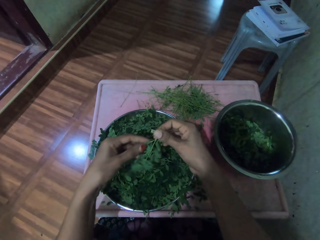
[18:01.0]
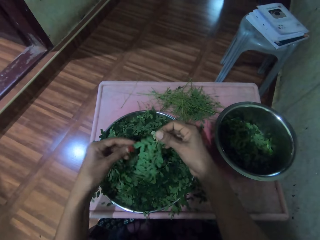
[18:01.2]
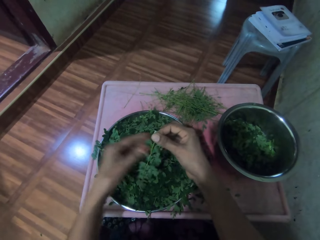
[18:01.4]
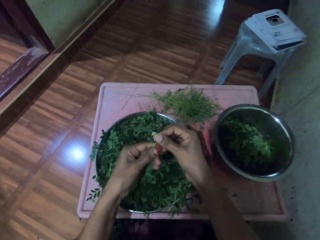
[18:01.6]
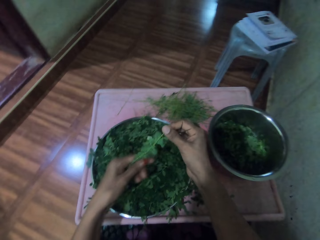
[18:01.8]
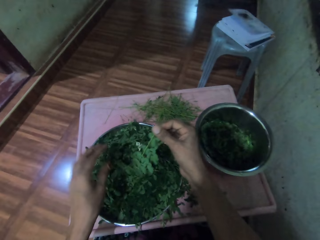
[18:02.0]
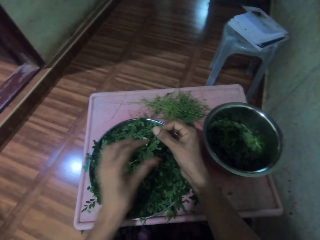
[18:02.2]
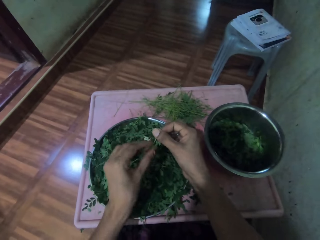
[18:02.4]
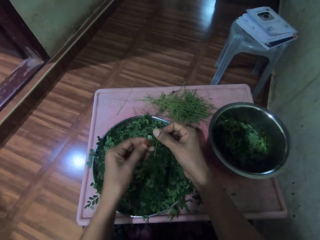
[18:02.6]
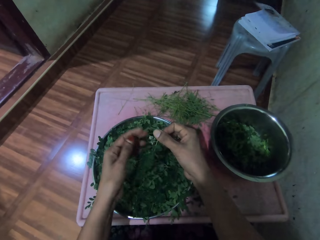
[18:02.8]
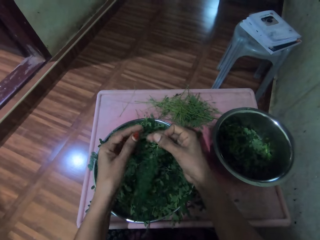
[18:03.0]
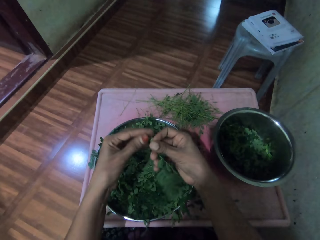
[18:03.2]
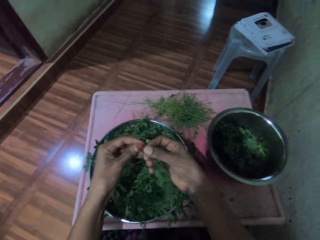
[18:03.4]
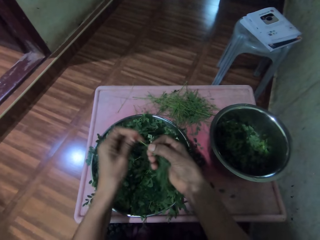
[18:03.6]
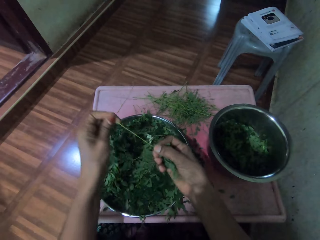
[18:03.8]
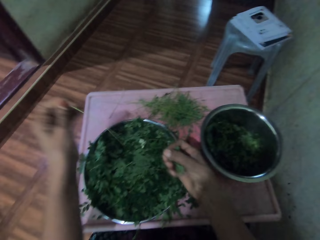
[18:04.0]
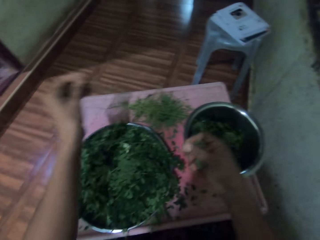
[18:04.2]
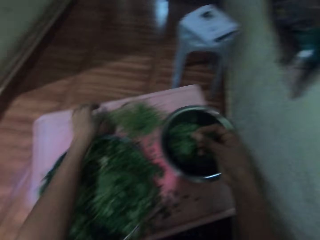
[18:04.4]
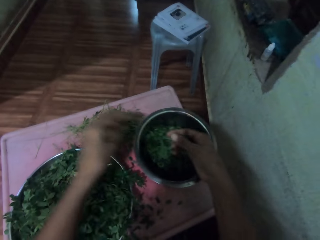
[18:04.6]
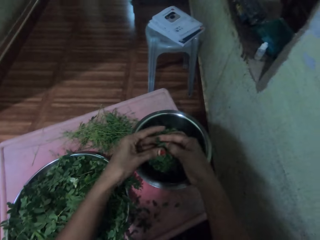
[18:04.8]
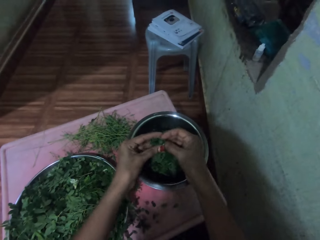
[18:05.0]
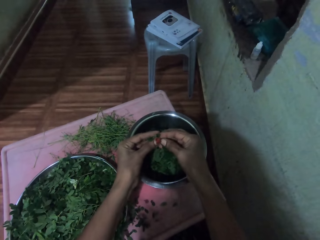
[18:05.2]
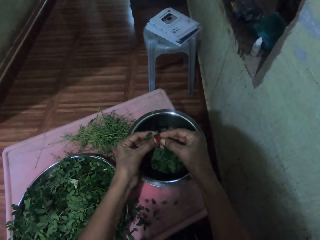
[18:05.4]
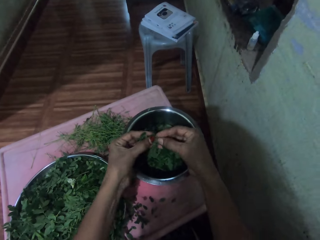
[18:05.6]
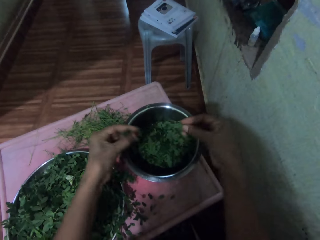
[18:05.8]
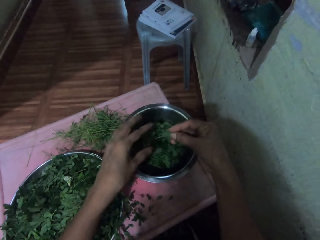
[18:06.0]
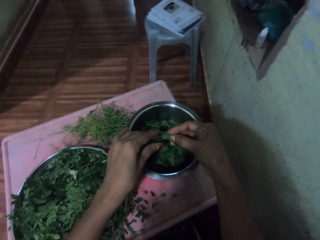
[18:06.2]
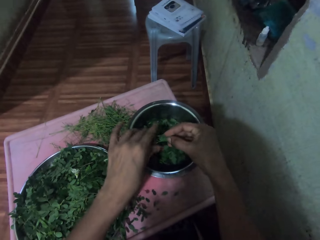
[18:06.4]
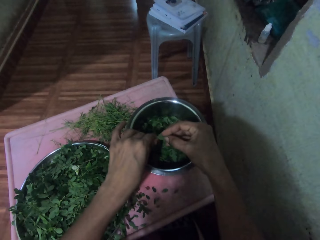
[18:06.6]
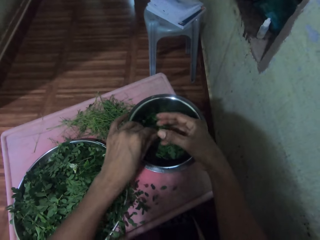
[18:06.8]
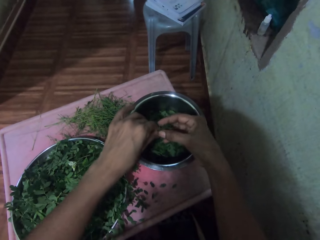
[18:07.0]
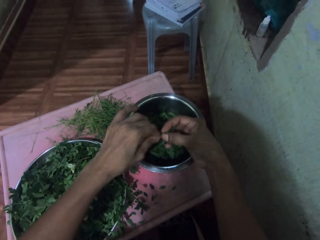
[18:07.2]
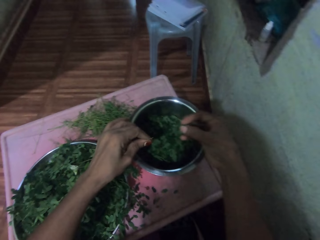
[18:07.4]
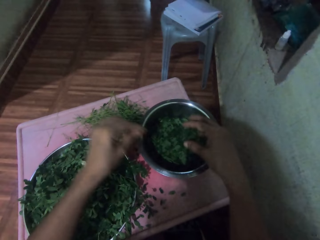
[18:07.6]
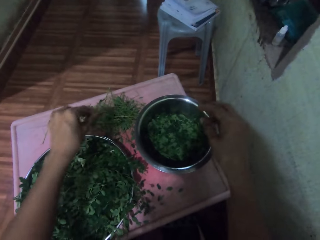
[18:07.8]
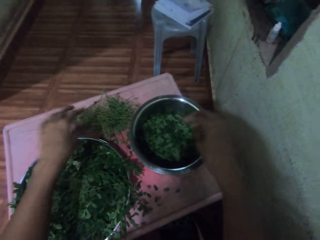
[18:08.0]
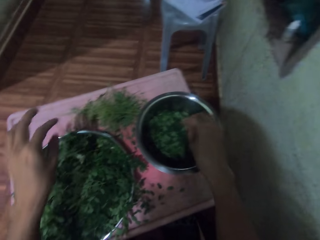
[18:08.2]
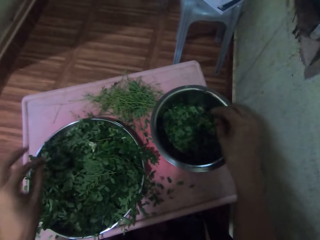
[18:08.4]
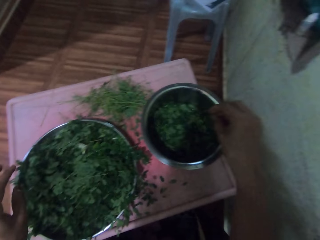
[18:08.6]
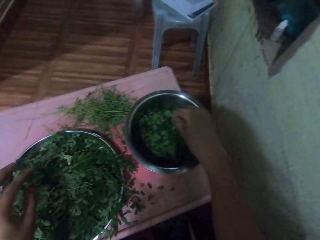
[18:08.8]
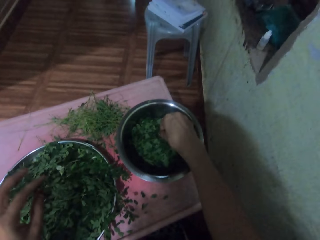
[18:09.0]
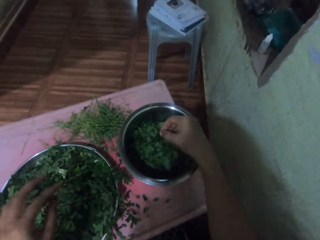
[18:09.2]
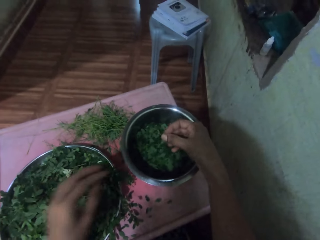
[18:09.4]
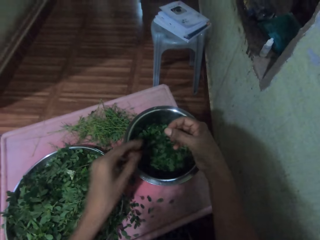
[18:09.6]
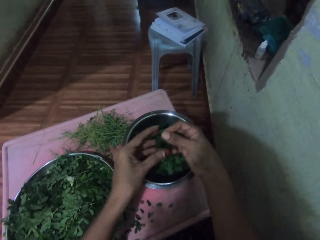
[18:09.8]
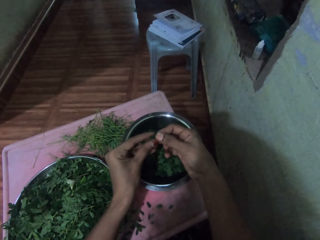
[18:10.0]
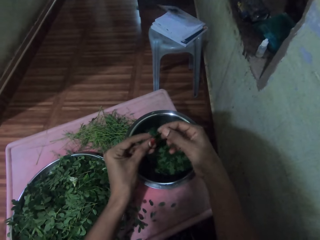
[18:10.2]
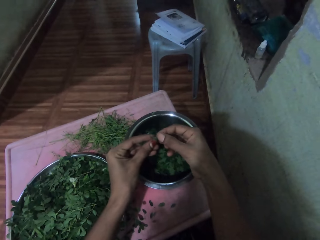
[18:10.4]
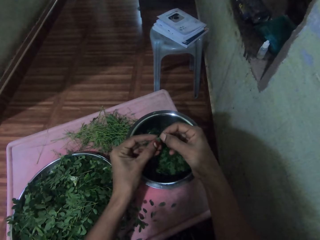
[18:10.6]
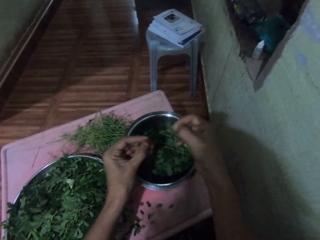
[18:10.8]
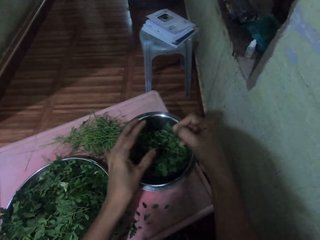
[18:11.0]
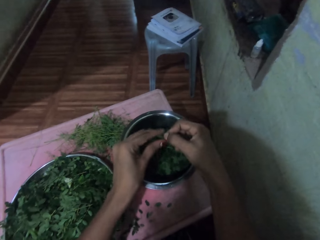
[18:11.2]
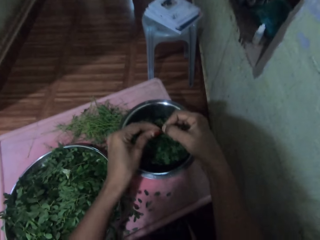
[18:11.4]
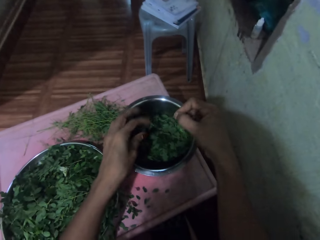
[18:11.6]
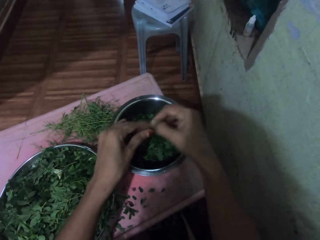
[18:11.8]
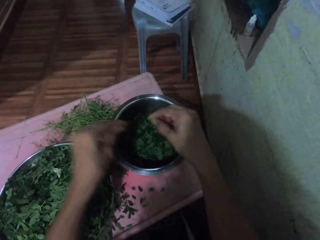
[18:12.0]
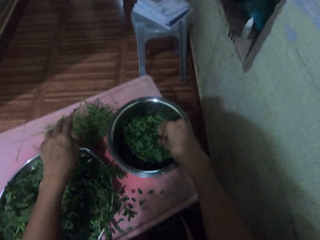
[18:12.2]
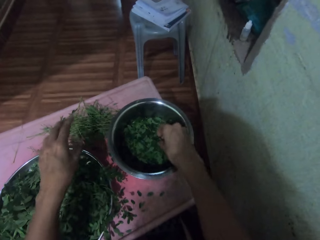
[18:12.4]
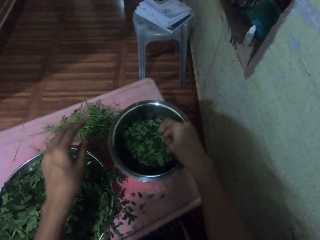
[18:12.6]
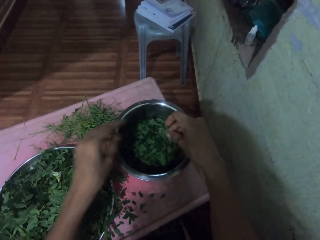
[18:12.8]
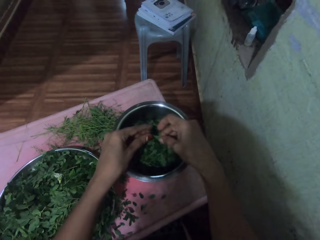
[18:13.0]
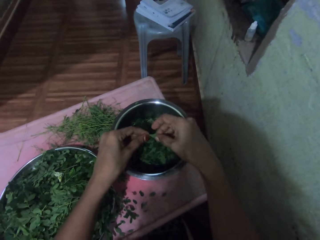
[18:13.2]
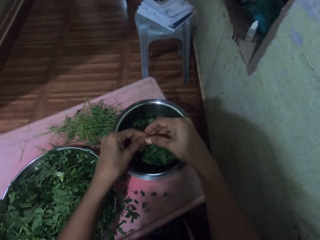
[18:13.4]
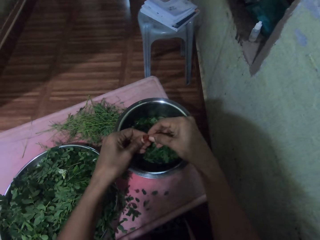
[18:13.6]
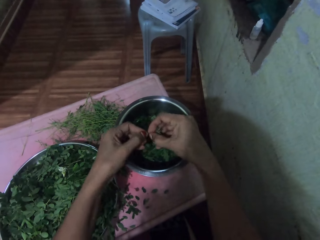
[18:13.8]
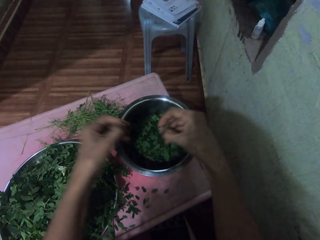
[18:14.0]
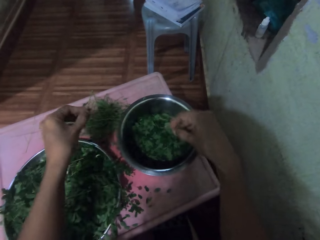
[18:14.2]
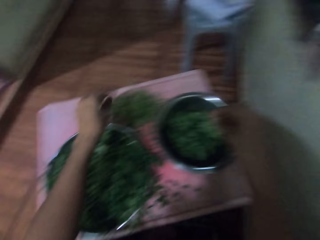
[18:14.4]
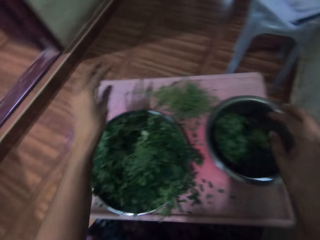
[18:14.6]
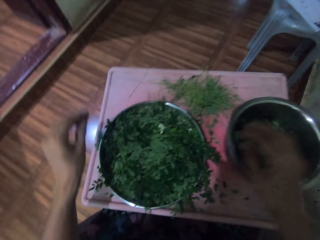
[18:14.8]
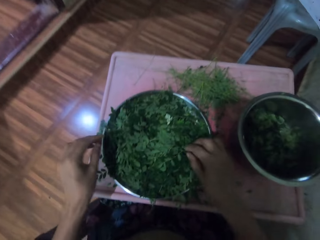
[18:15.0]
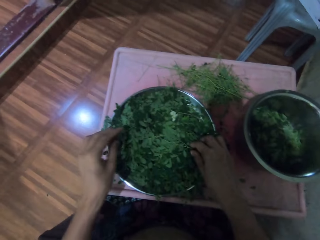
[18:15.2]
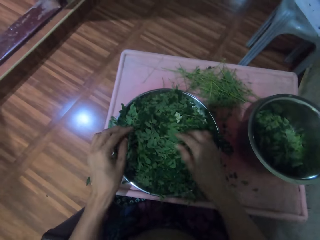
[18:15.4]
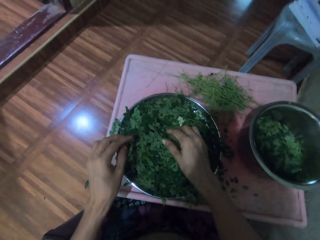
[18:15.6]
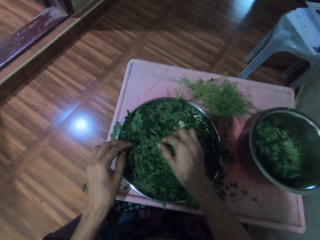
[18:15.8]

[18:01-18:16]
The camera wearer slides a twig or stalk through her fingers. She adjusts the twig and plucks leaves from the twig. She drops the twig onto a table. She cuts the leaves with her hands. She plucks leaves from the twig and drops the leaves into a metal tray. She plucks leaves from the twig, drops the leaves into a metal bowl and drops twigs onto the table. She picks leaves from a cooking pot and picks up a twig from the metal bowl. She holds the leaves with both hands. She plucks leaves from the twig and drops the leaves into the metal bowl. She places the stalk on the other hand. She plucks leaves from the twig and drops the leaves into the metal bowl. She drops the twig onto the table. She picks up a twig from the metal bowl. She picks leaves from the cooking pot and drops the vegetable leaves in the cooking pot. She plucks leaves from the twig, drops twigs onto the table and drops the leaves into the metal bowl.

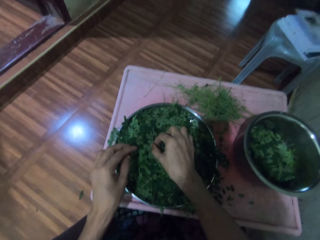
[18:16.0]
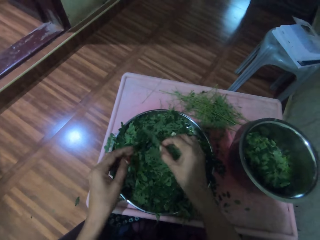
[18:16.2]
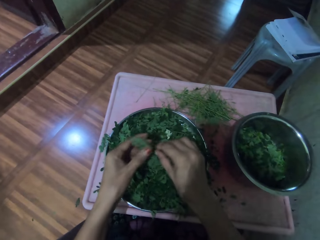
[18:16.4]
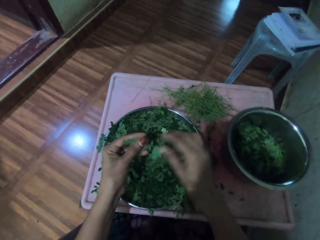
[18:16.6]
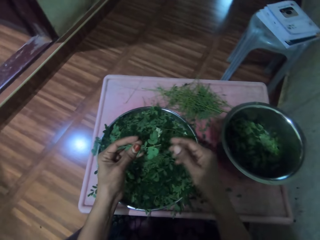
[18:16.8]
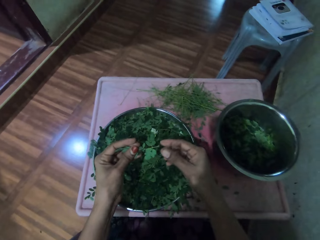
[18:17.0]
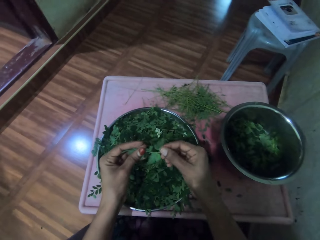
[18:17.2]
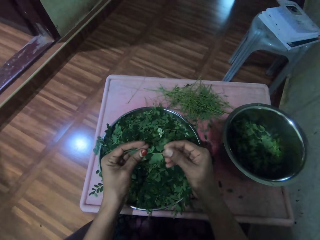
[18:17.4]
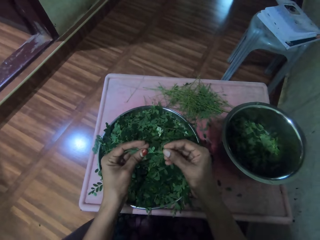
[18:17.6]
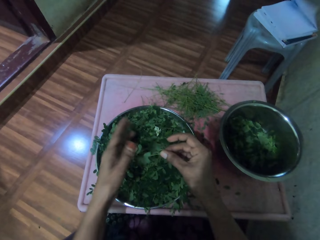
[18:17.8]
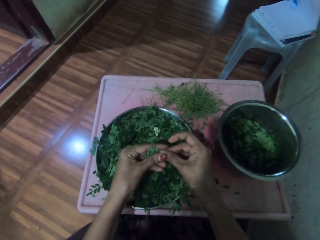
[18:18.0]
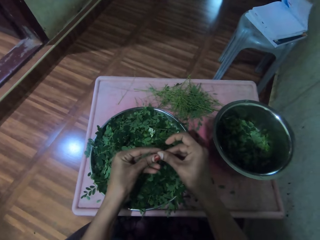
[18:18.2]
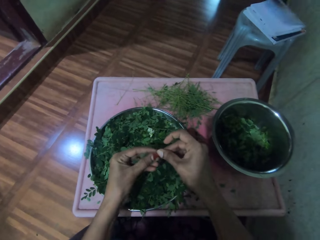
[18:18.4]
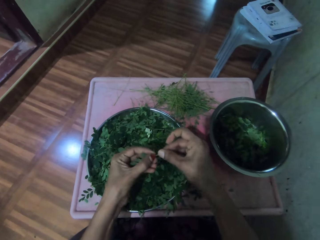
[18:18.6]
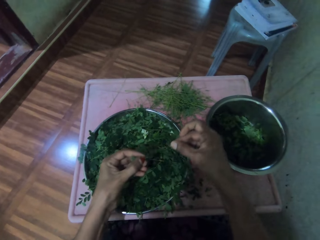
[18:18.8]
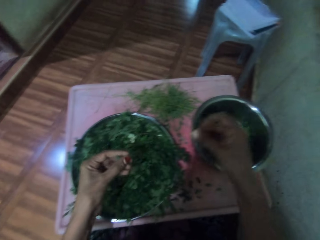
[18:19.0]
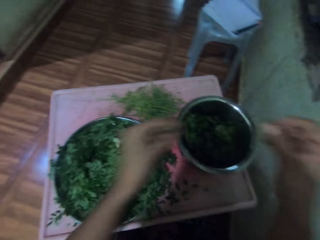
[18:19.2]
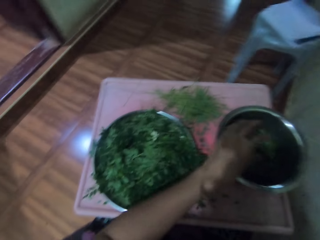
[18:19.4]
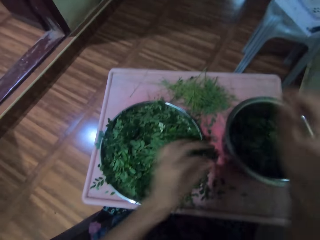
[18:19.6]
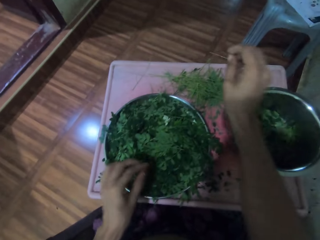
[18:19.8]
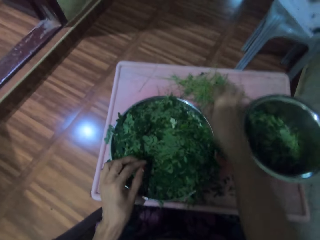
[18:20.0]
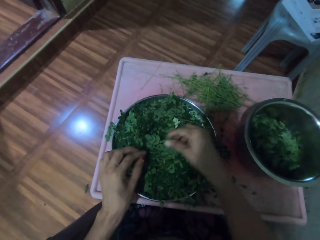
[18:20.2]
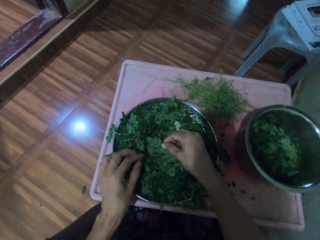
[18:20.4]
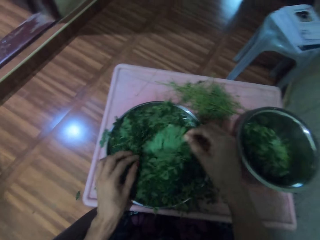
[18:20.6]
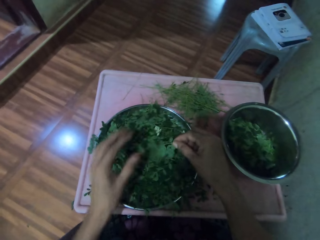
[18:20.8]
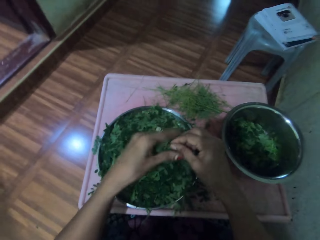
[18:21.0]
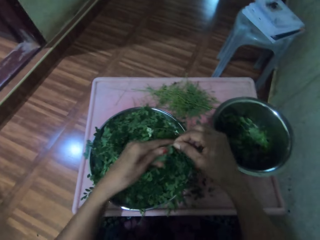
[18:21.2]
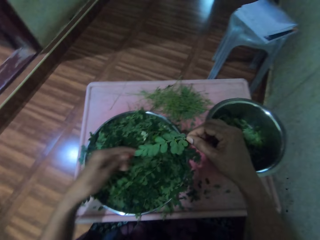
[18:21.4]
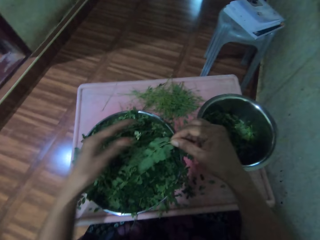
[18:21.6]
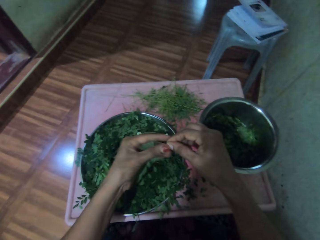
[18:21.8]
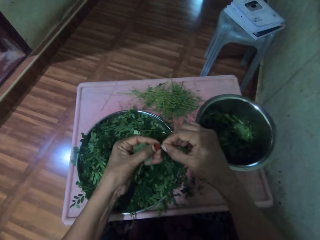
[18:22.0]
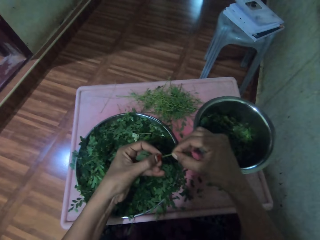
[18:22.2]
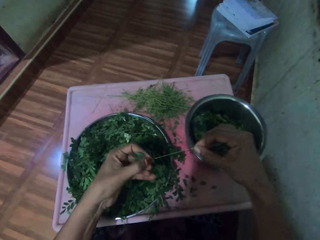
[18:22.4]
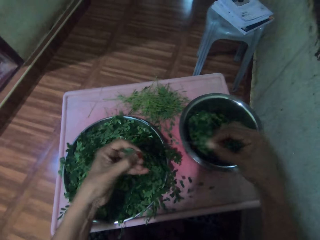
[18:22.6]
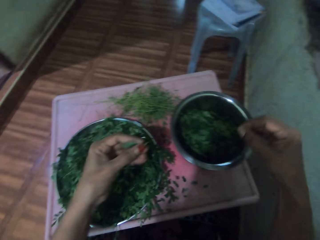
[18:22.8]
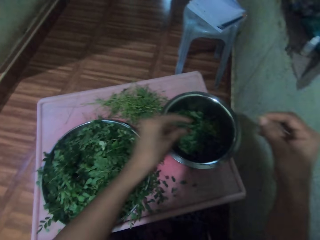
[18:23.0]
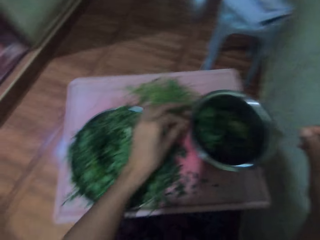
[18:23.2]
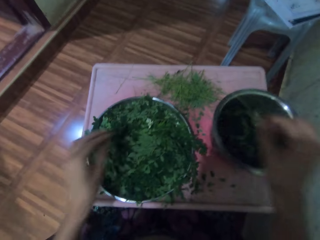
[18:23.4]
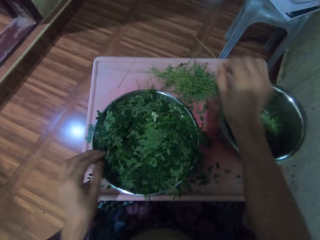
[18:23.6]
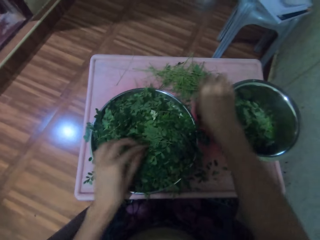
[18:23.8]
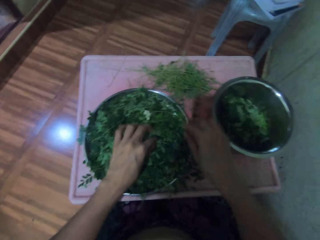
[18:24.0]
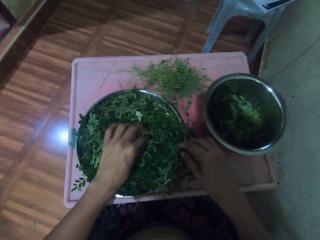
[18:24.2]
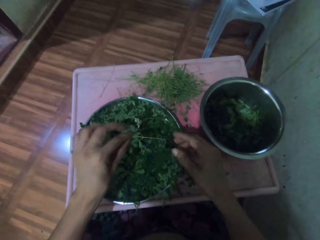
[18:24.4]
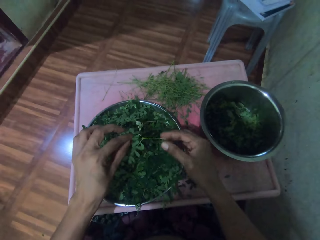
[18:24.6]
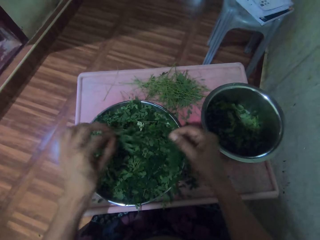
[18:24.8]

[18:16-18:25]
The camera wearer takes a vegetable. They shift the vegetable to the left hand and shift the vegetable to the right hand. They destem the vegetable and prepare the vegetable. They place the vegetable in a bowl. They place the vegetable stem on a table. They pick a vegetable and wipe the vegetable. They destem the vegetable and prepare the vegetable. They place the vegetable in the bowl. They place the vegetable stem on the table. They pick a vegetable.
